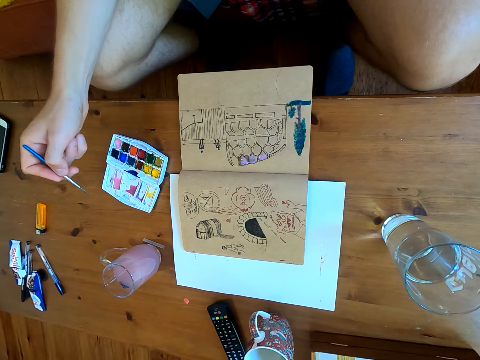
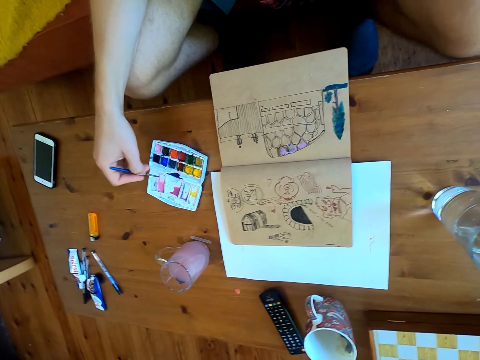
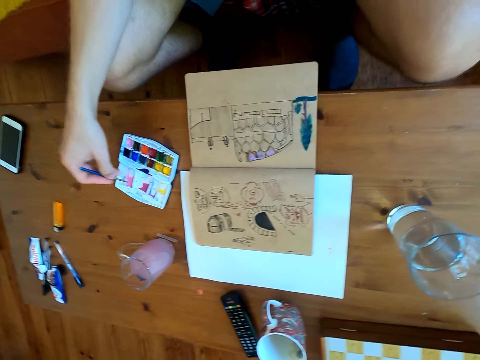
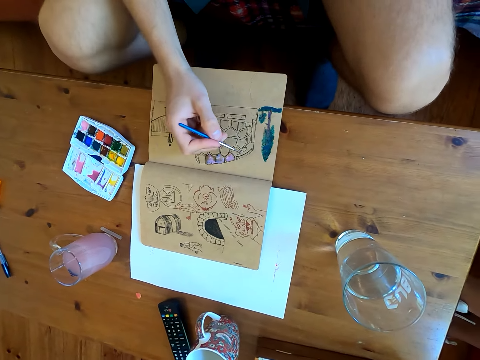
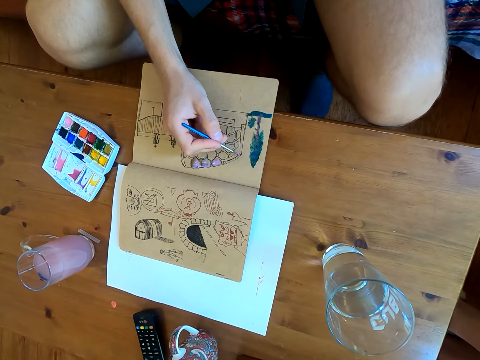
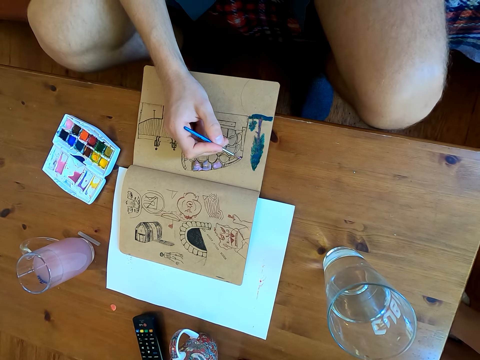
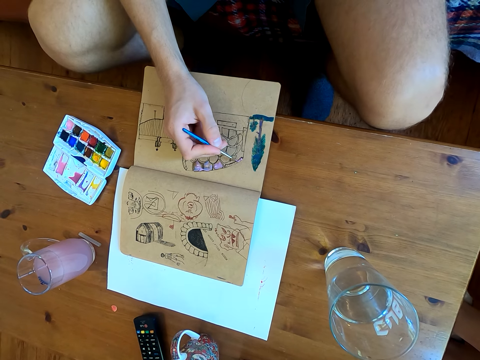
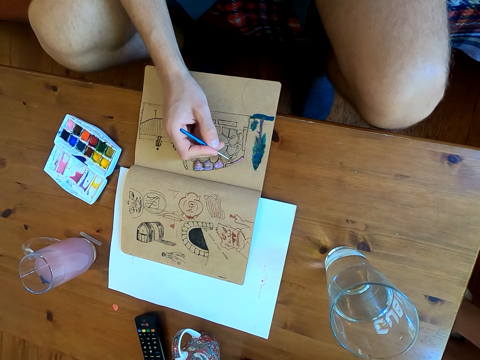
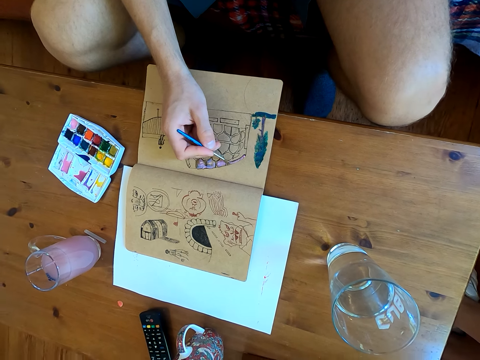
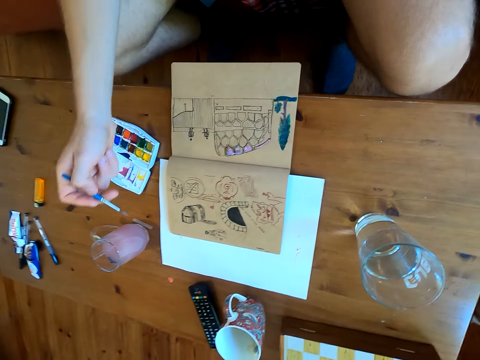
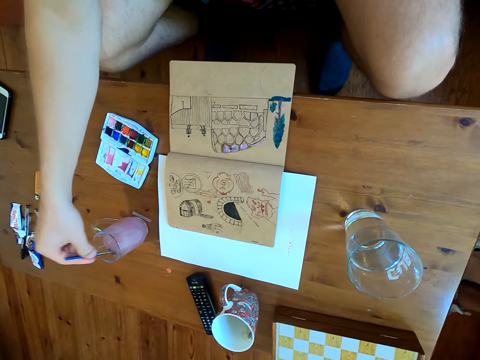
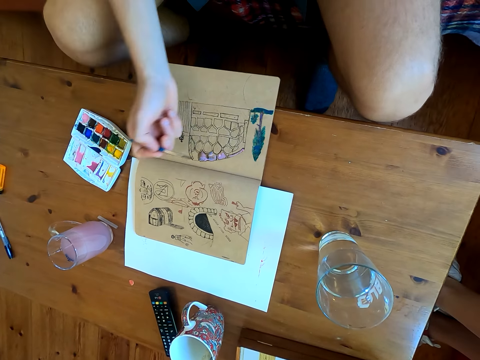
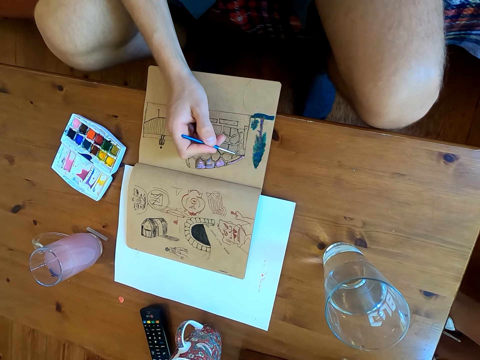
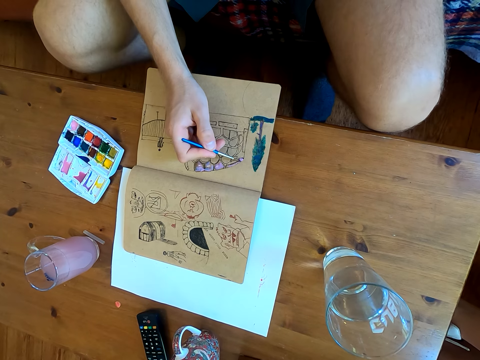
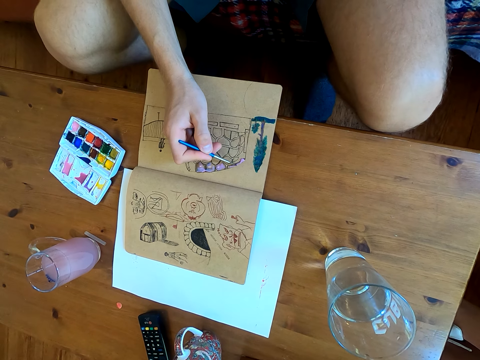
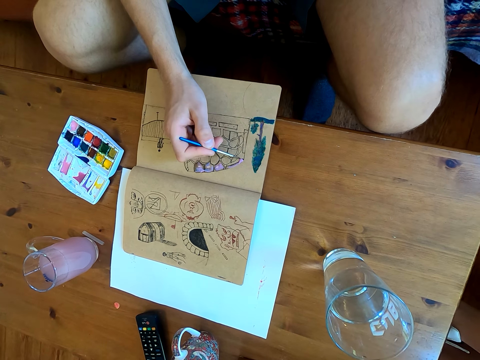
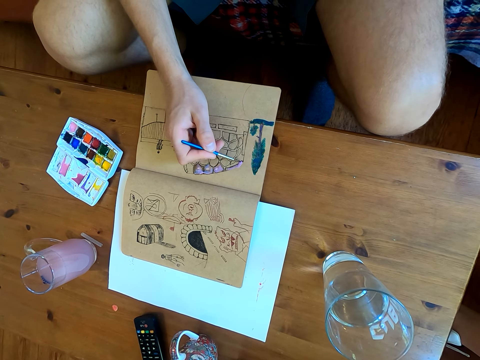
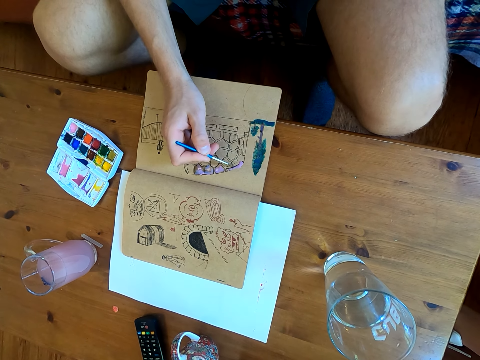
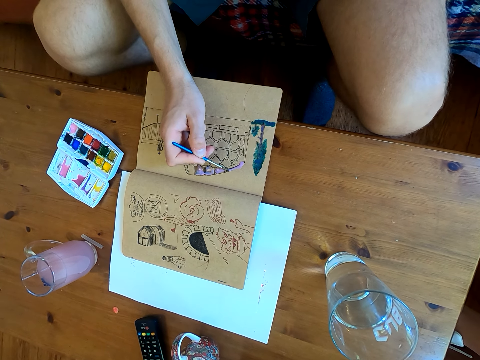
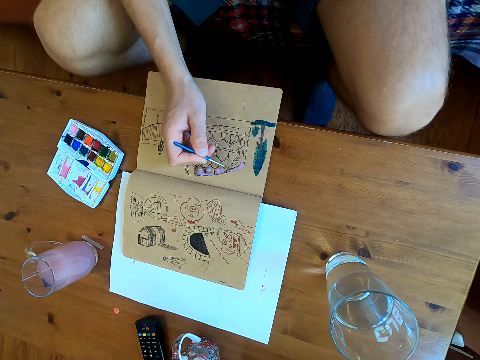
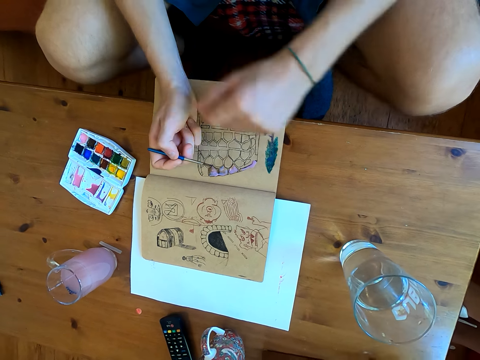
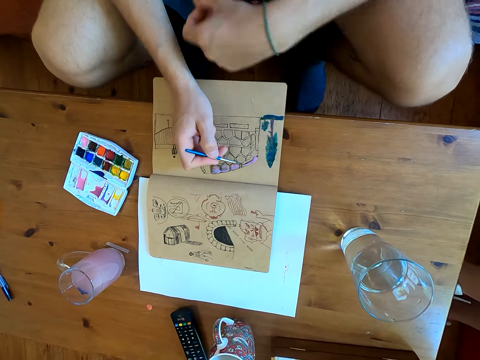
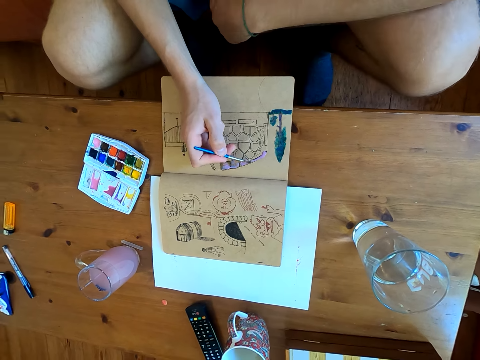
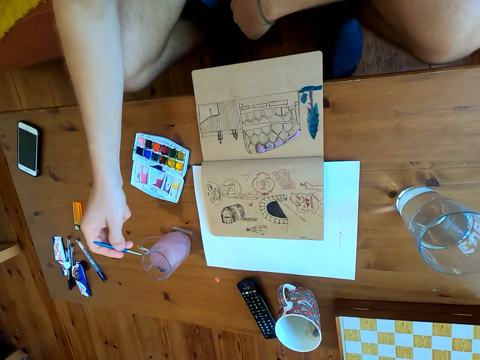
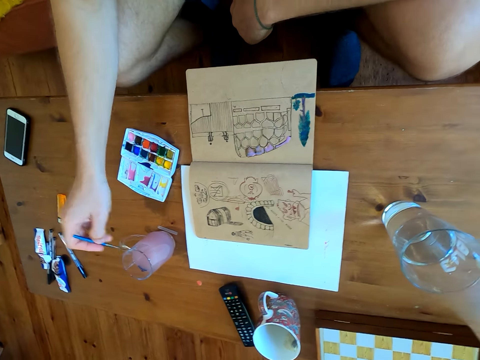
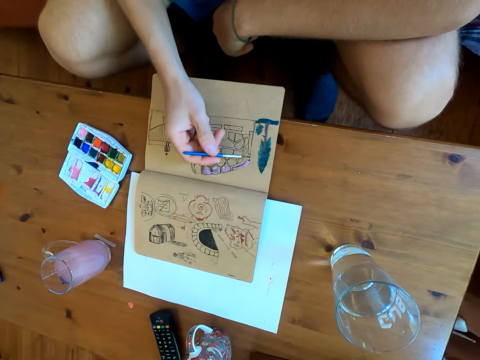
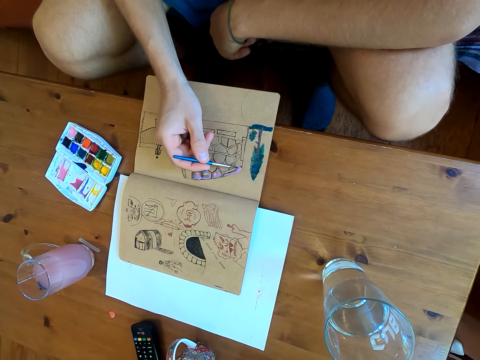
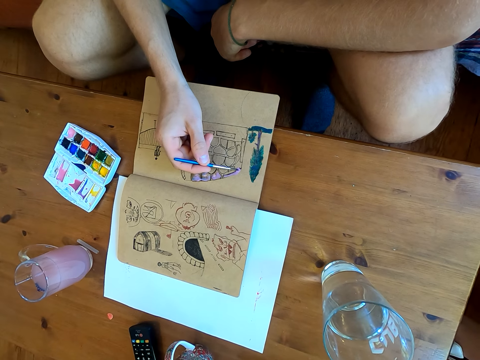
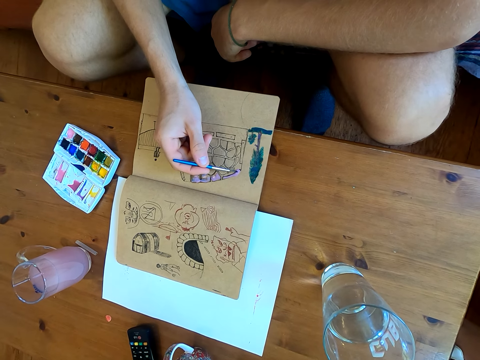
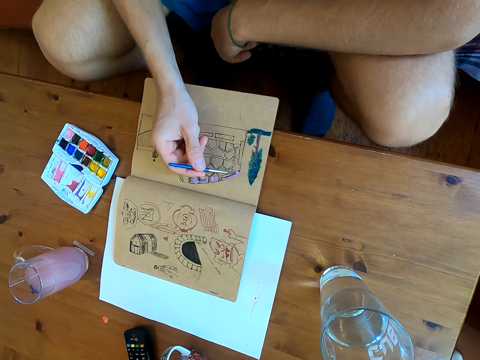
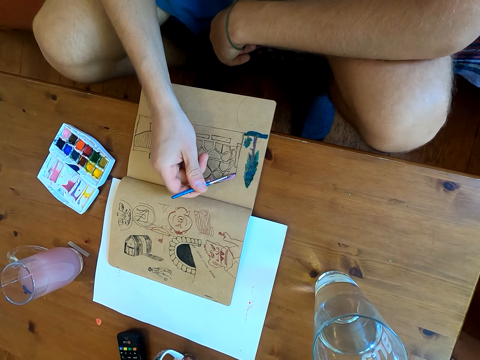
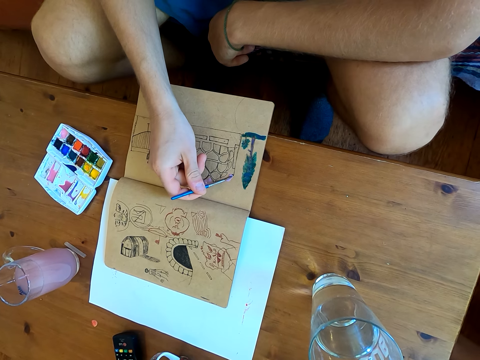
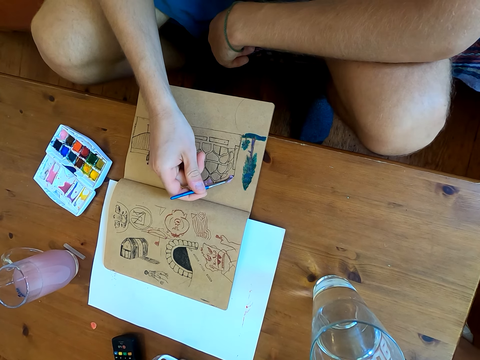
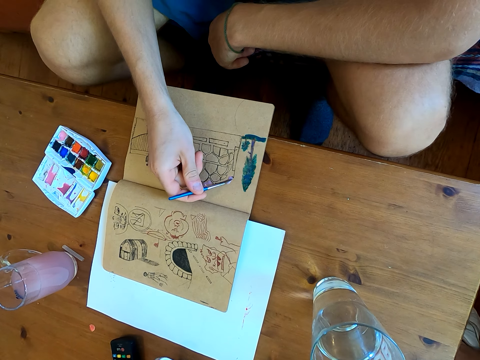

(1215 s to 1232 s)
The camera wearer immerses the brush in watercolor. They paint on a page of the book. They dip the brush in liquid. They paint on the page of the book. They brush the brush against the glass. They paint on the page of the book.

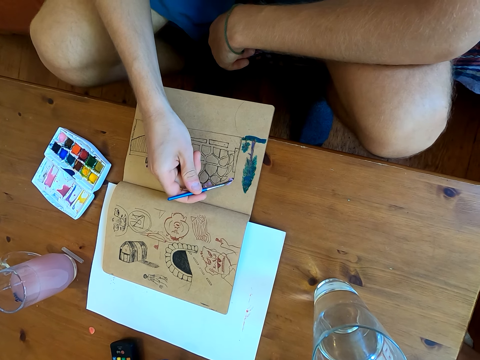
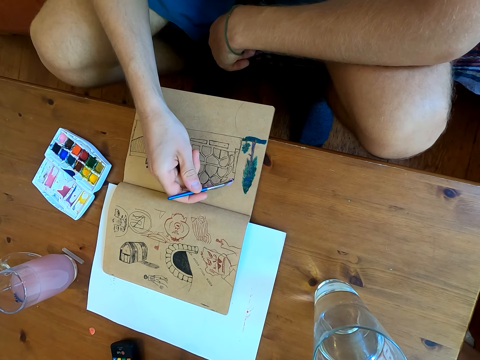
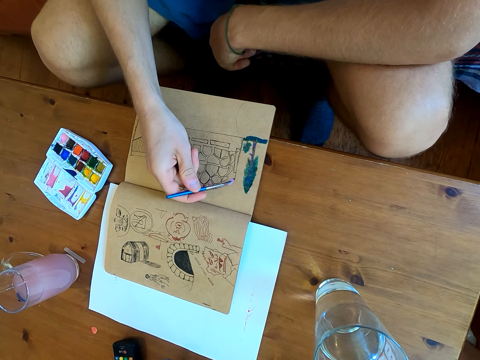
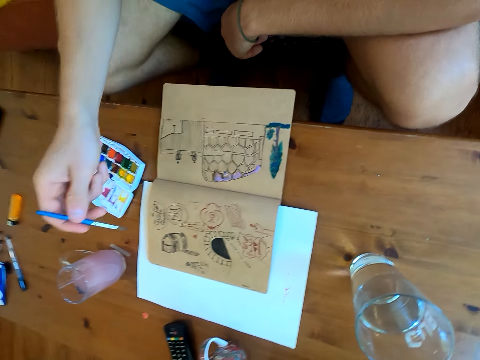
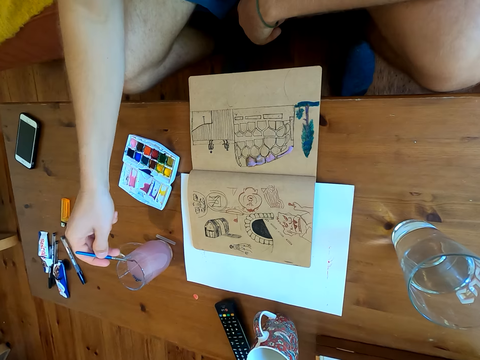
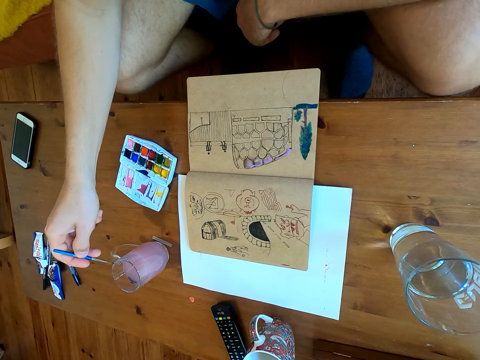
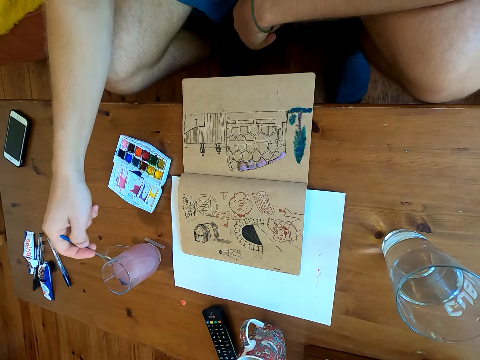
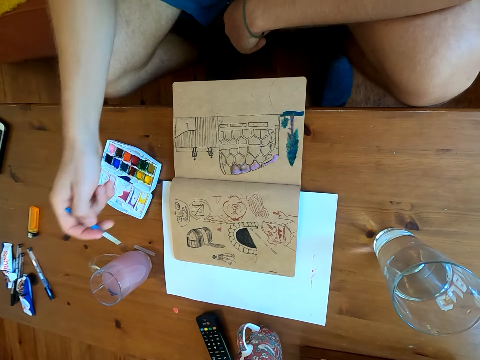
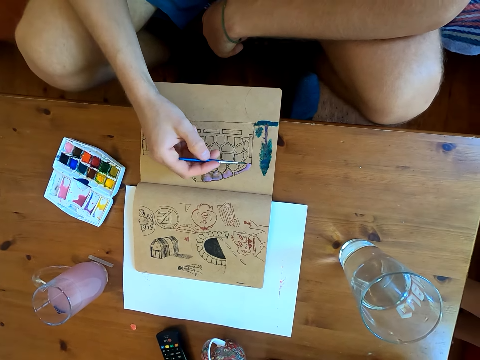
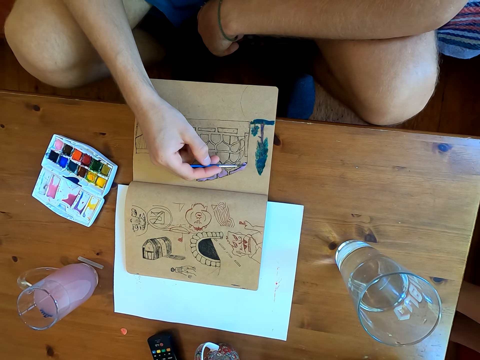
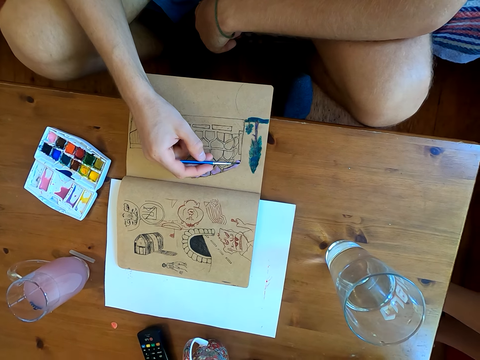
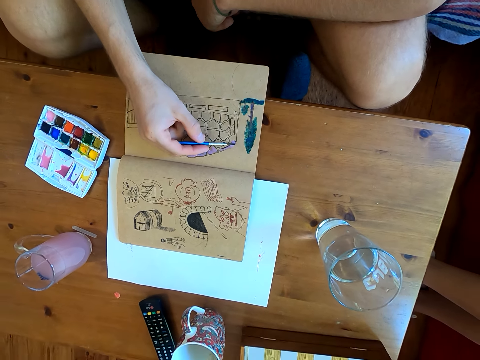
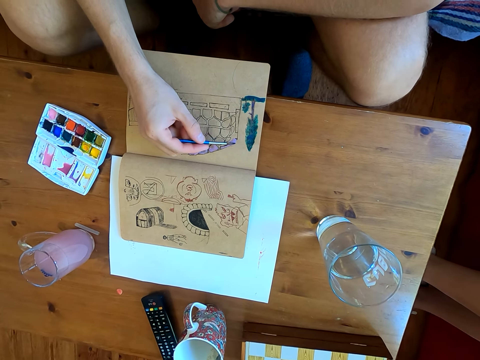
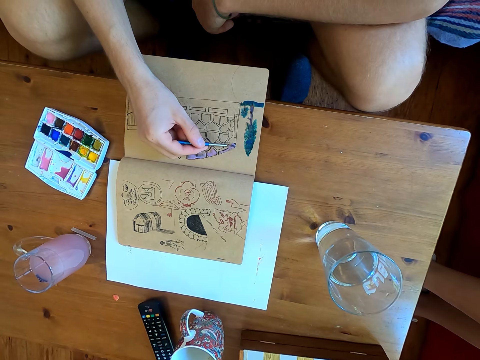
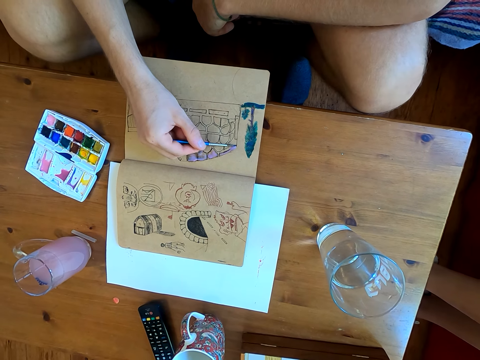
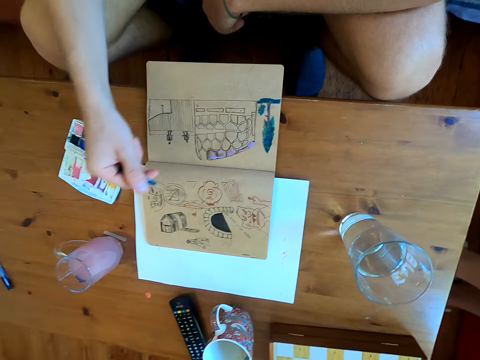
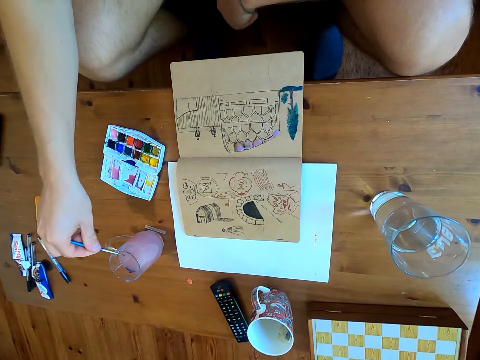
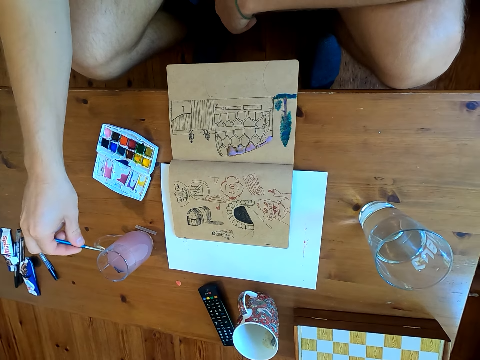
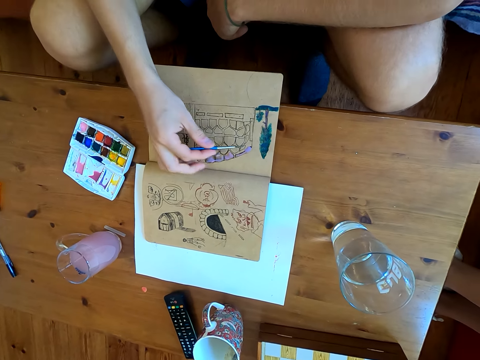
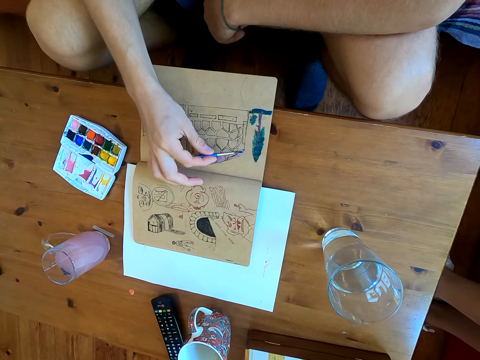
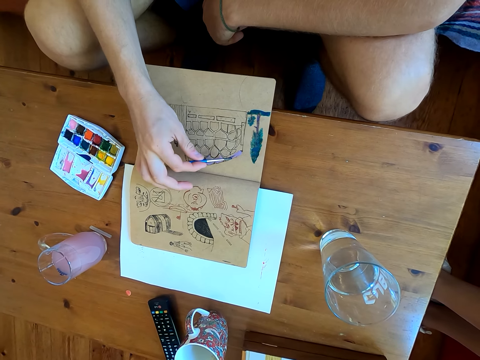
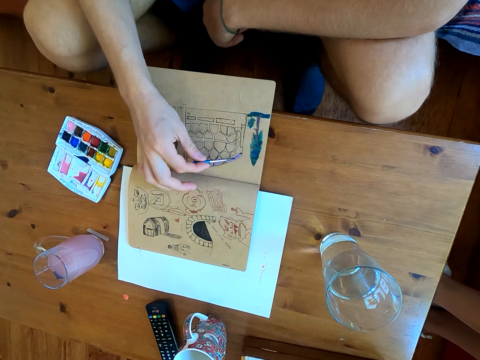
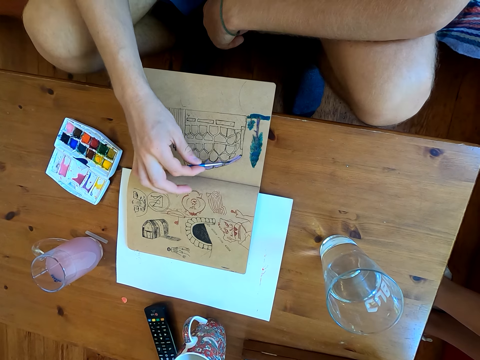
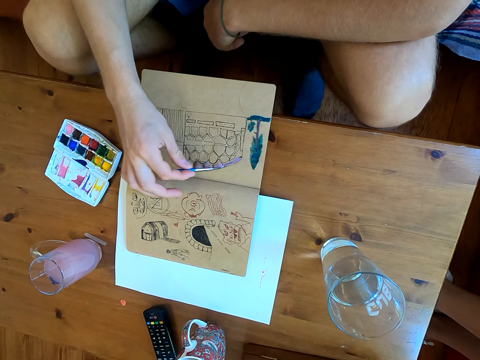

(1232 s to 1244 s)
The camera wearer brushes the brush against the glass. They paint on a page of the book. They brush the brush against the glass. They paint on a page of the book.
